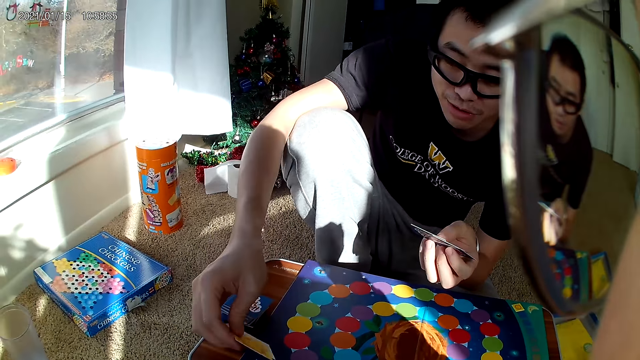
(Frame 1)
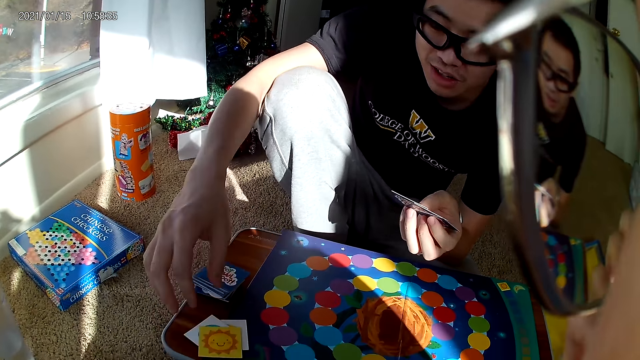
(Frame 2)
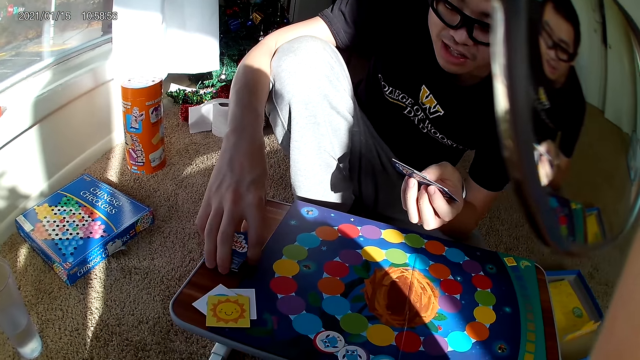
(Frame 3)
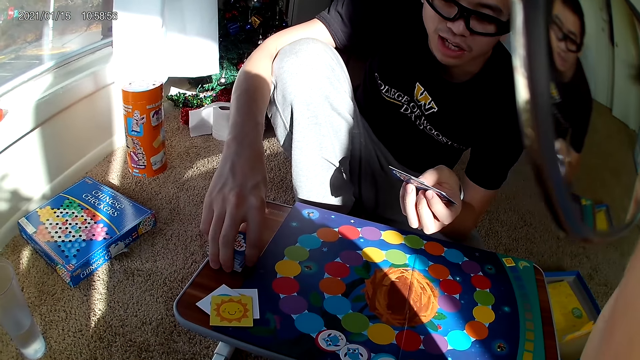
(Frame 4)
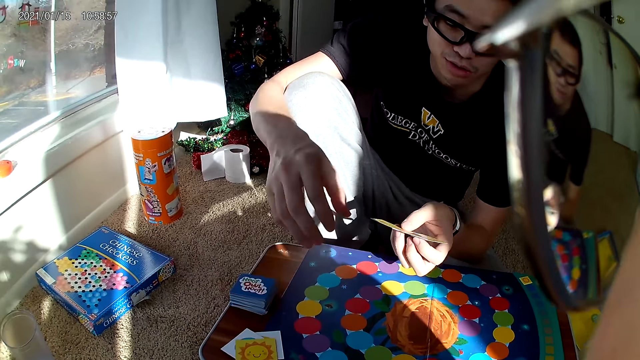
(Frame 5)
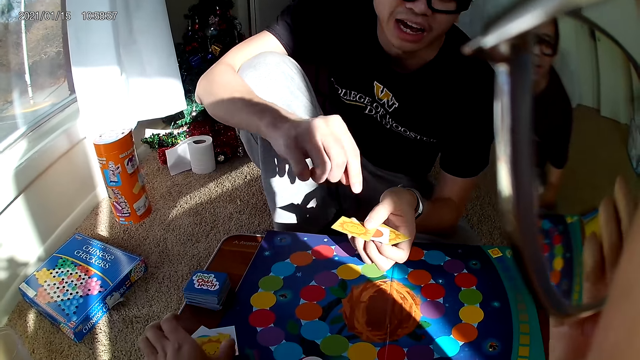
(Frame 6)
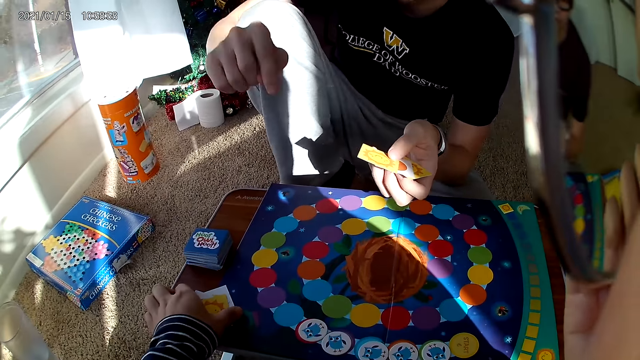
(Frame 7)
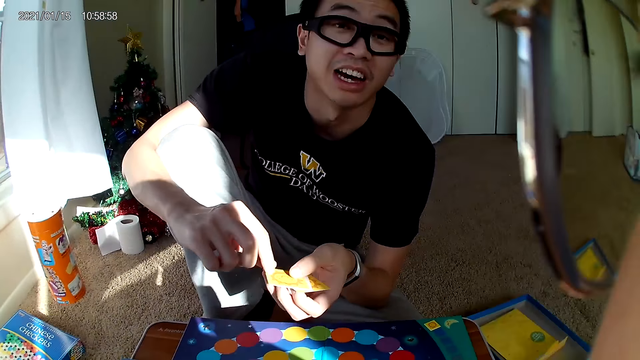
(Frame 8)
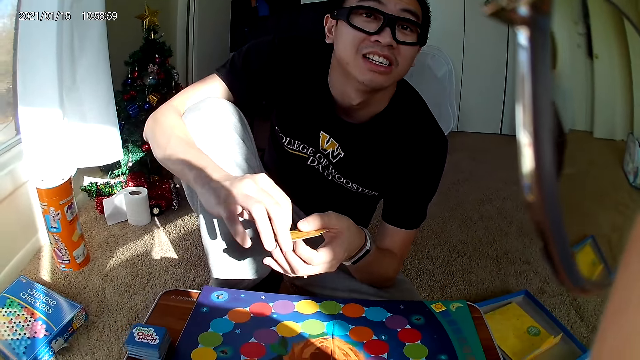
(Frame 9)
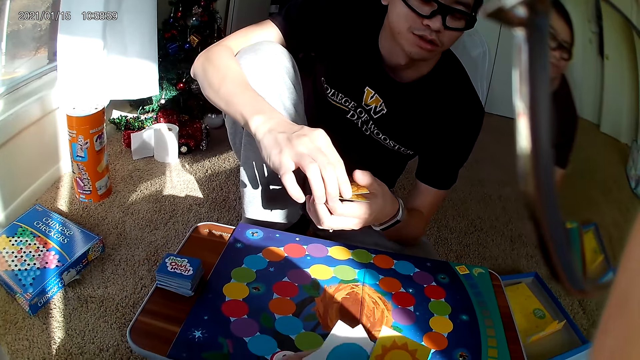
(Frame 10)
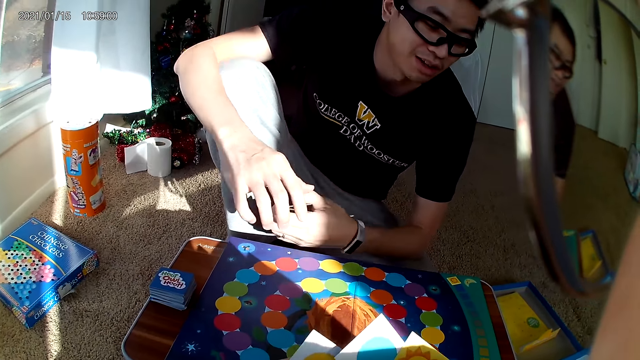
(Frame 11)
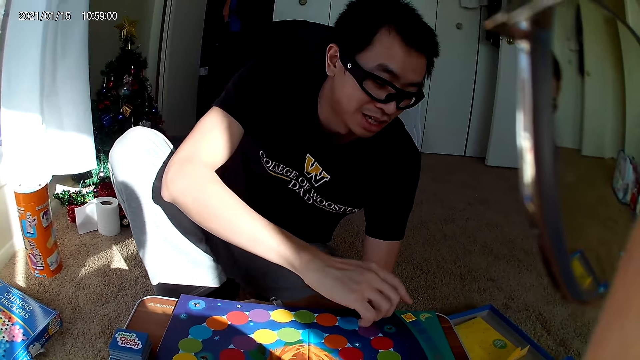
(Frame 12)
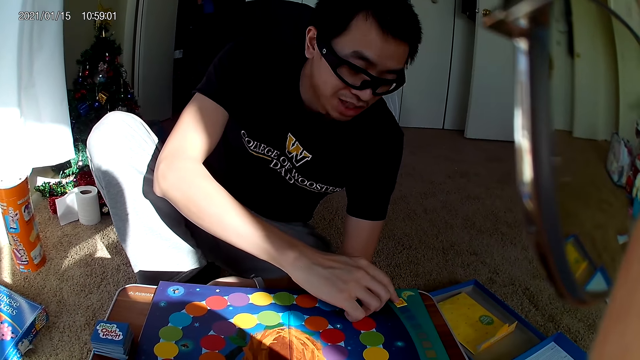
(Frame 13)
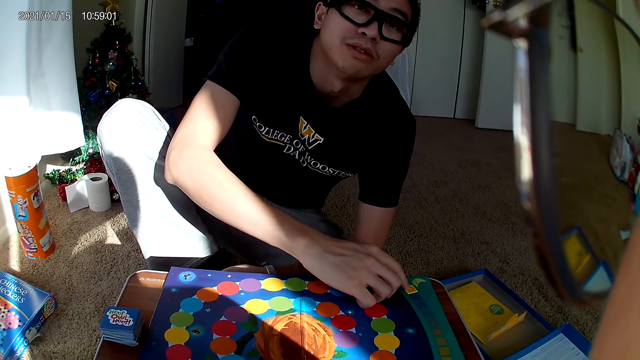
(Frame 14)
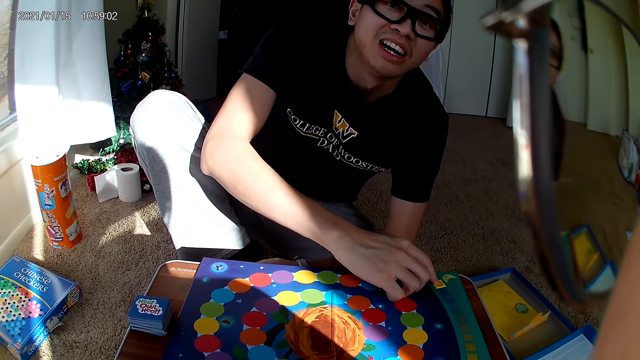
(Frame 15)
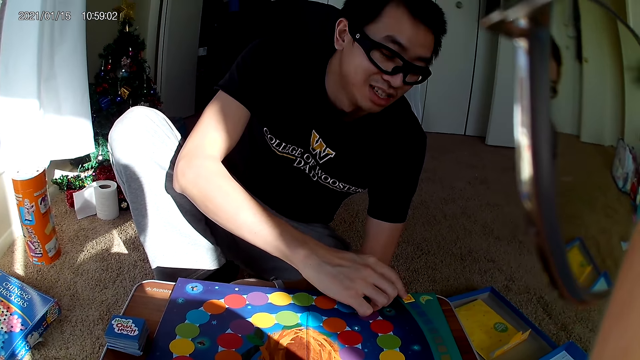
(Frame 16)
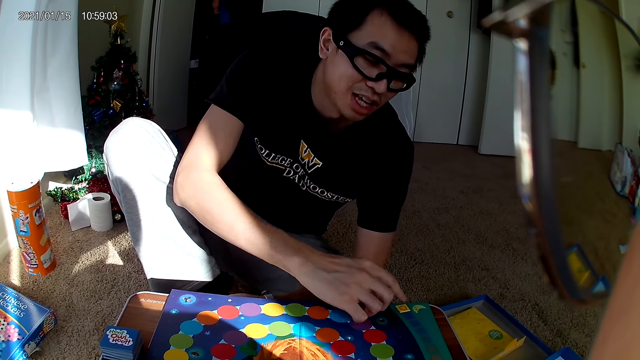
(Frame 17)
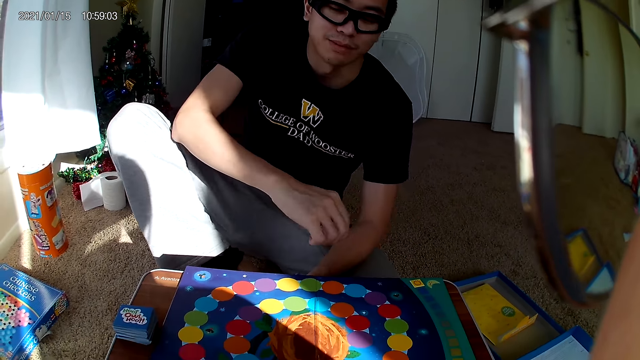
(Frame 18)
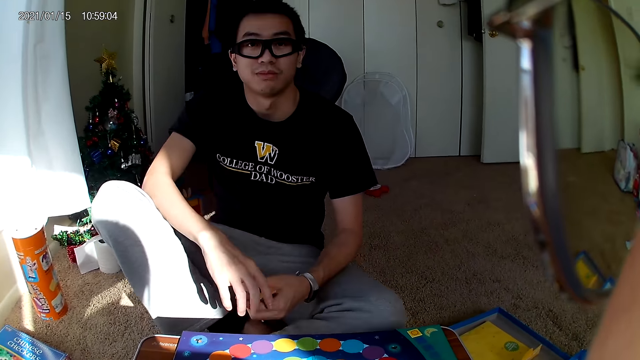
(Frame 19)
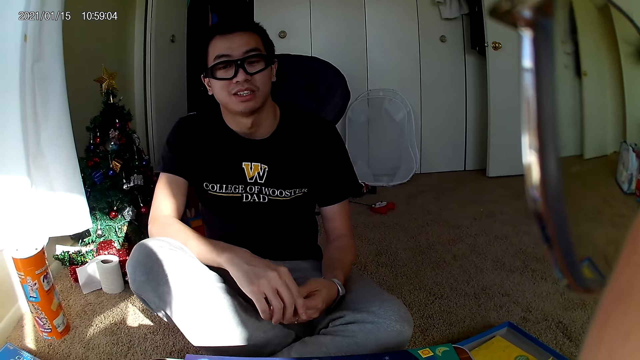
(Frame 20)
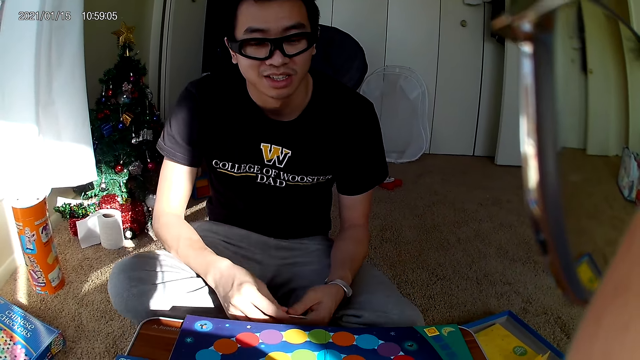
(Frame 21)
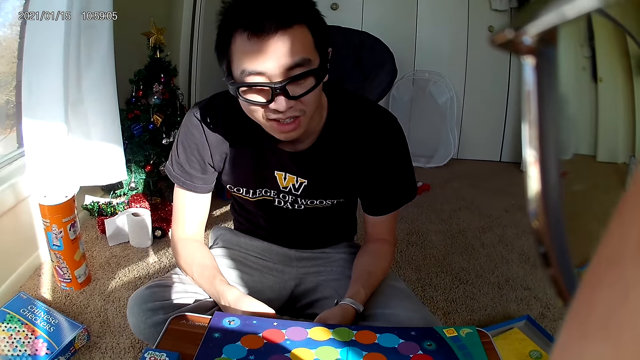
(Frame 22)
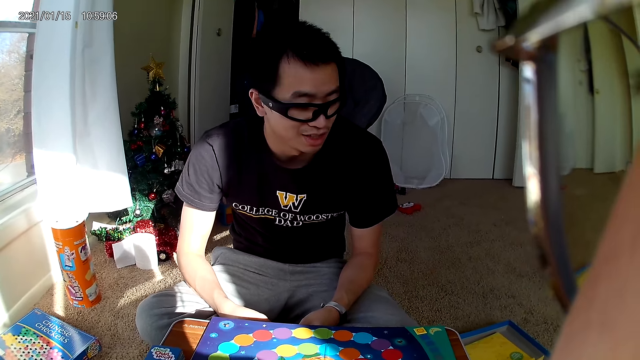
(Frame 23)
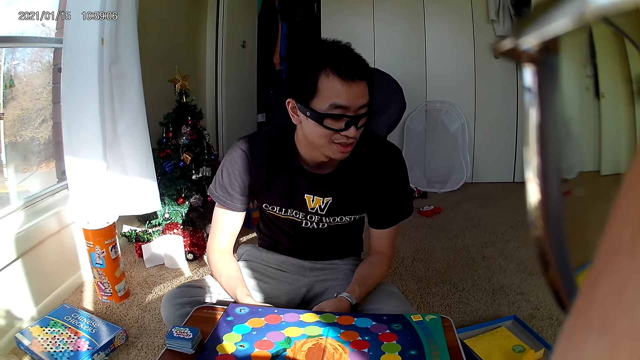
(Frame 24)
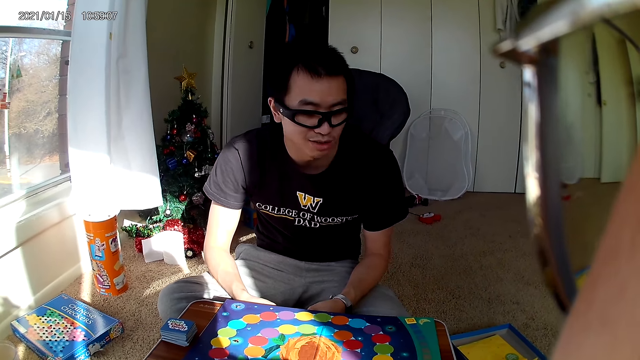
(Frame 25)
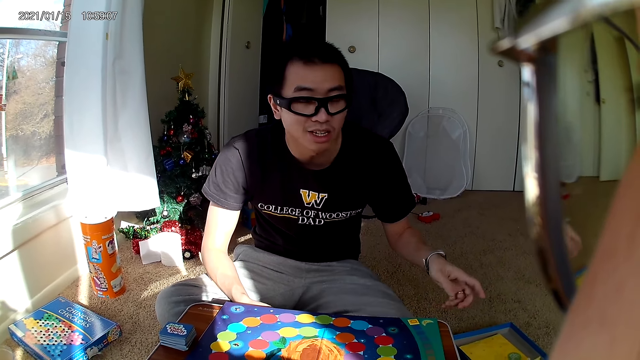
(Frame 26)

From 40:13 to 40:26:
A man puts a card down. The camera wearer picks up a card from the table. The man moves a small card on the table. The man talks to the camera wearer.

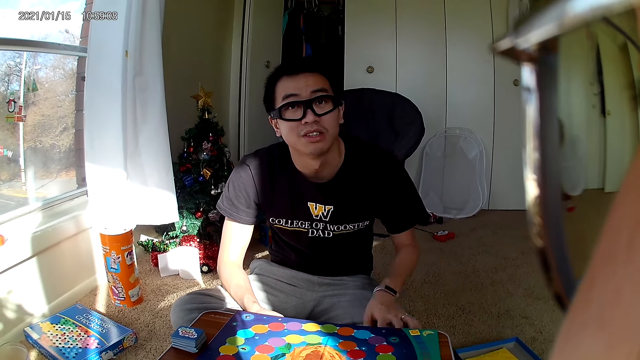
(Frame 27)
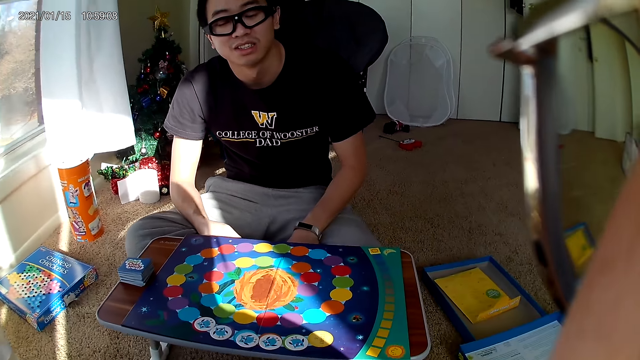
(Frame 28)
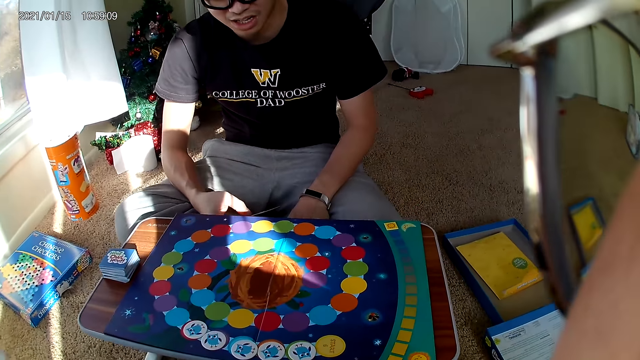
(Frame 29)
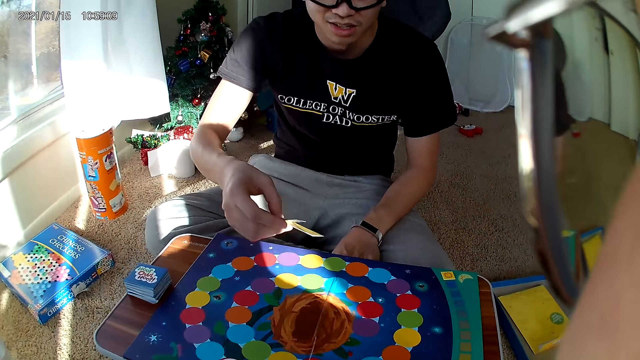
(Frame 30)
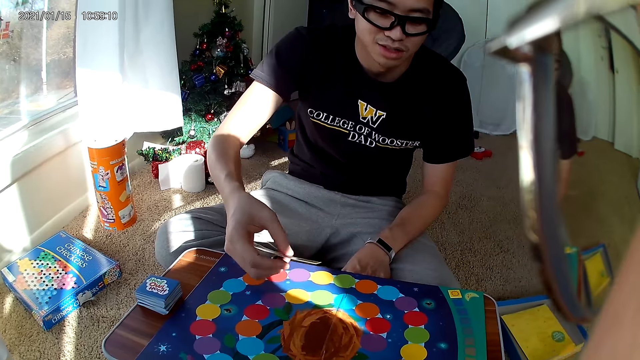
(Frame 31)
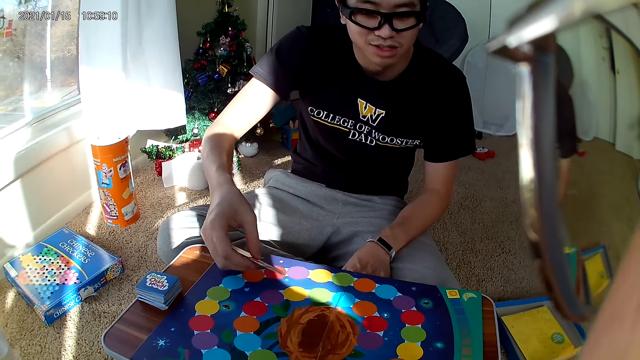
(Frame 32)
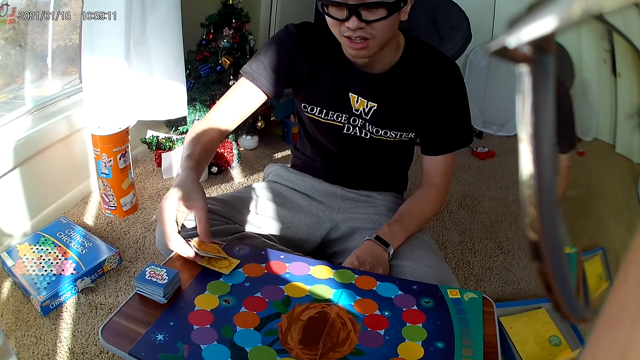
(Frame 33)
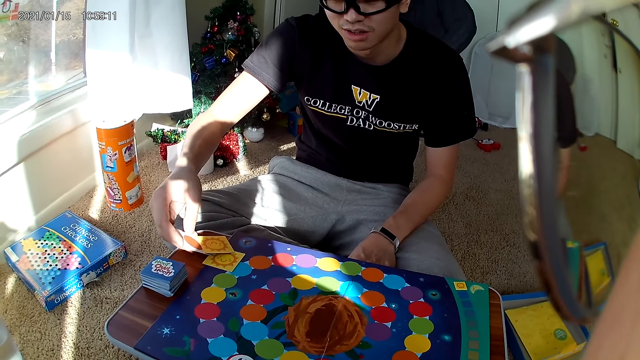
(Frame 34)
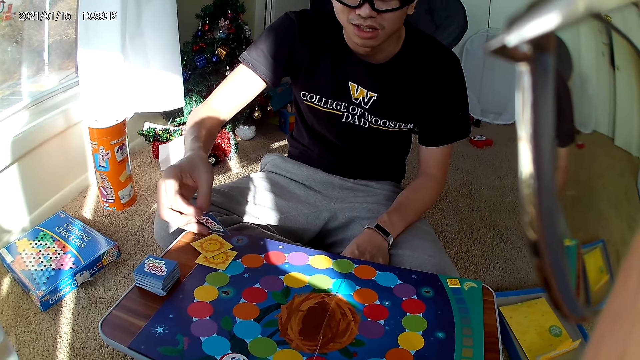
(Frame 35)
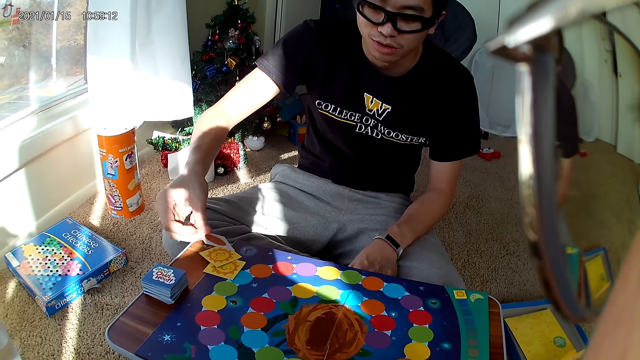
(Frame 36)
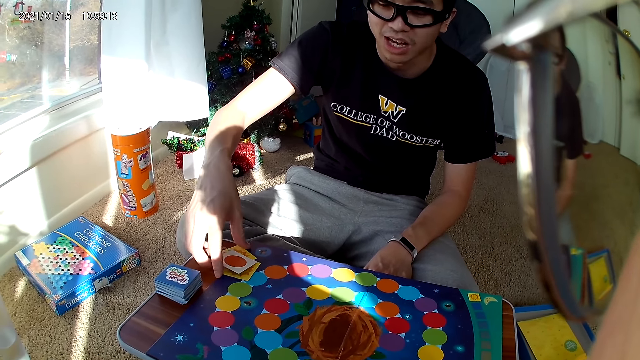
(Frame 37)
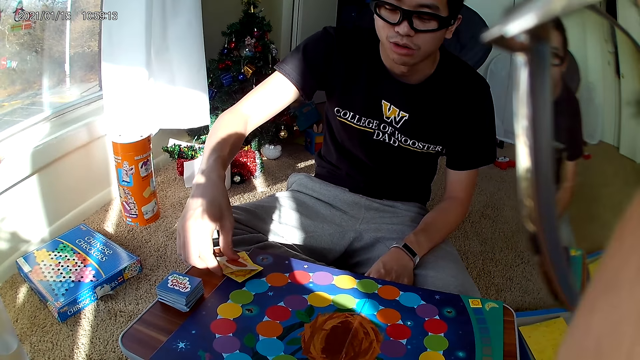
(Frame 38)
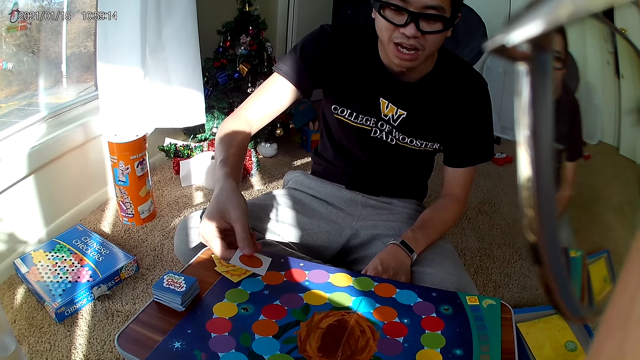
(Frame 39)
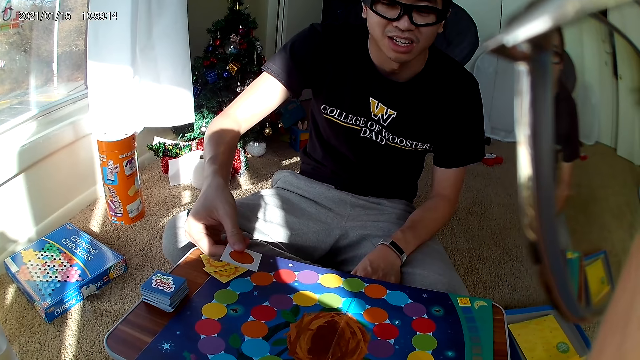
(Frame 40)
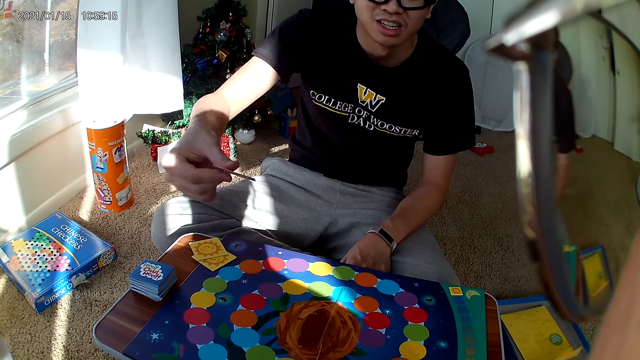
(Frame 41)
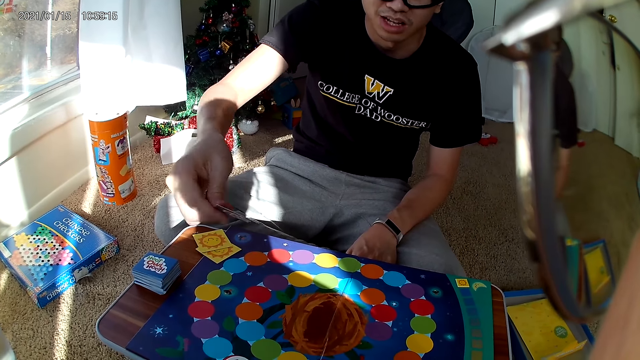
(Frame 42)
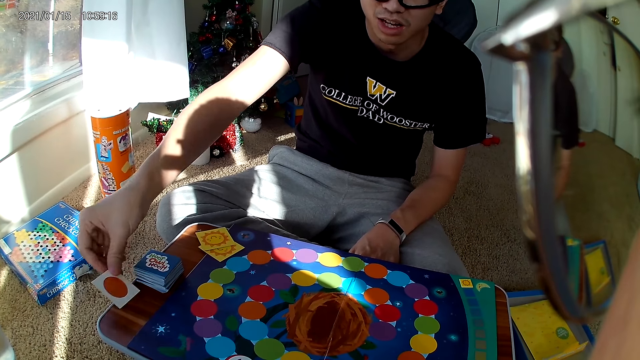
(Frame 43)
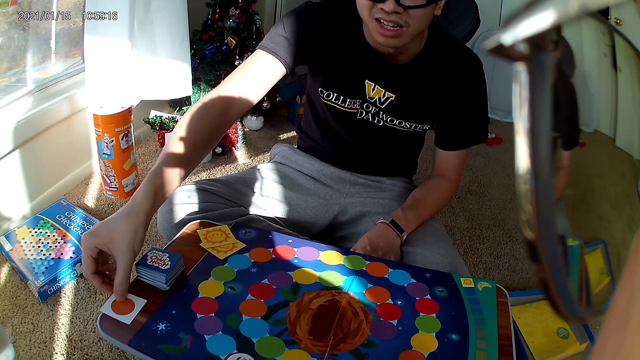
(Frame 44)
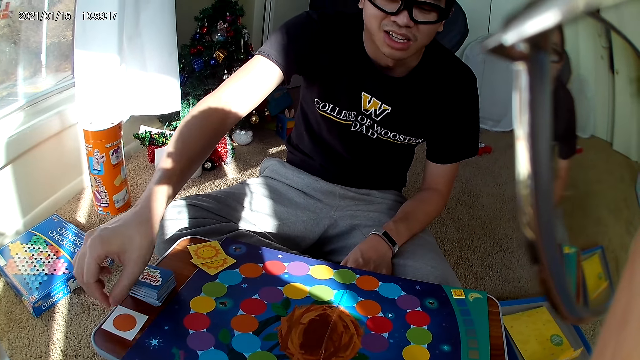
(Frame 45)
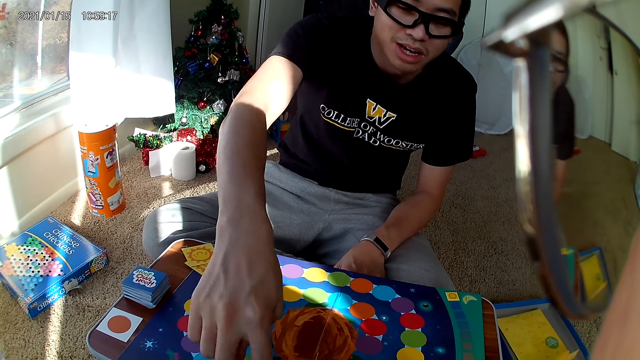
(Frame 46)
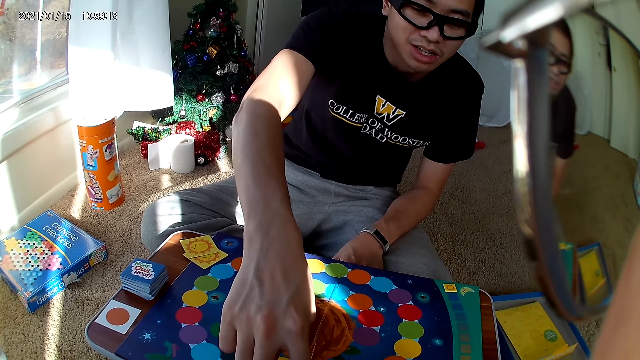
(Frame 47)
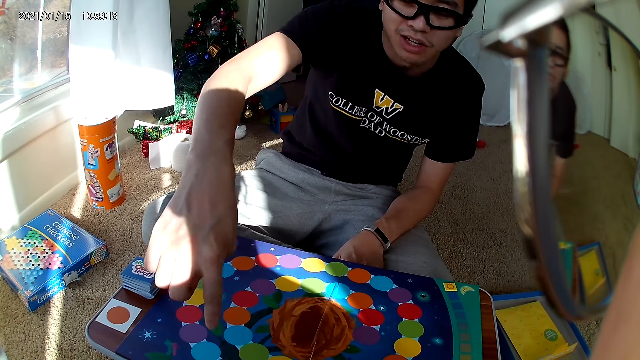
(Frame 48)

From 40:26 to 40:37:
A man drops the cards in his hands on the board. The man drops a card on the wooden board.
